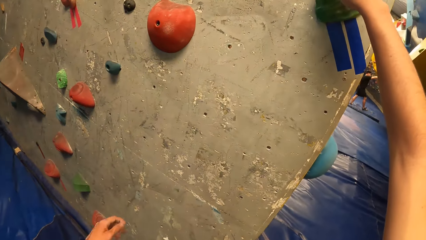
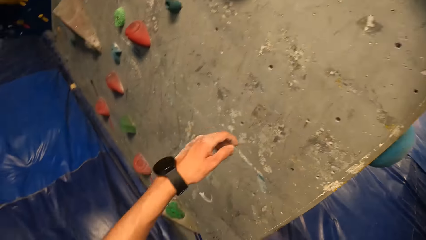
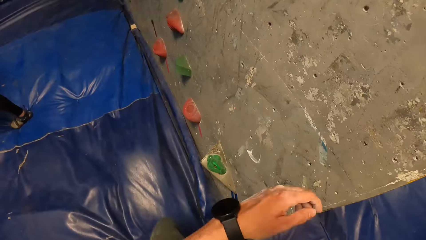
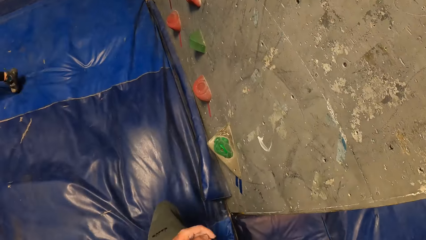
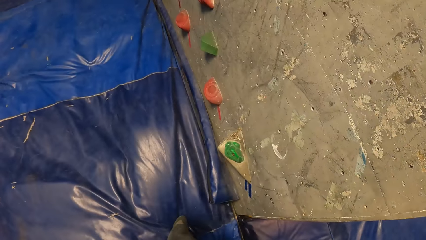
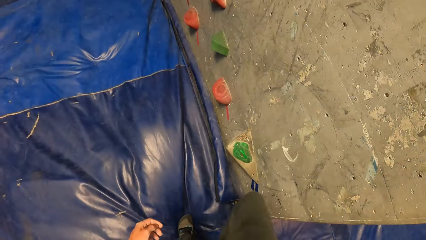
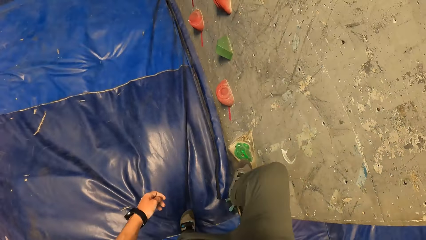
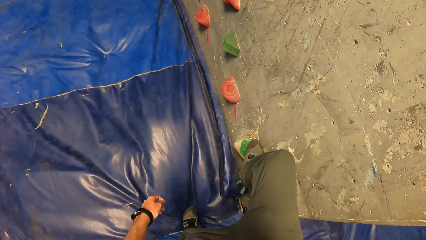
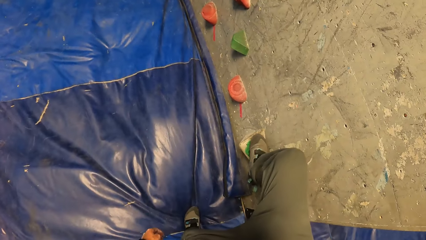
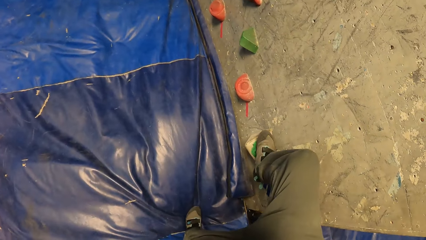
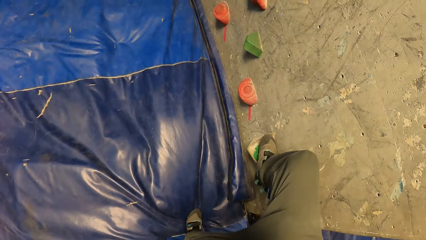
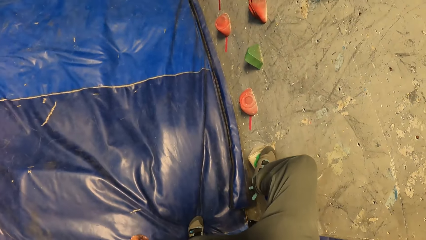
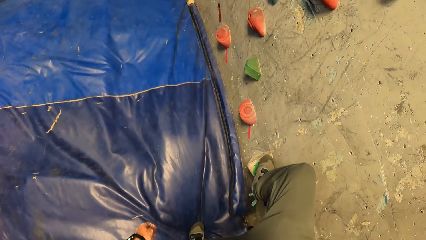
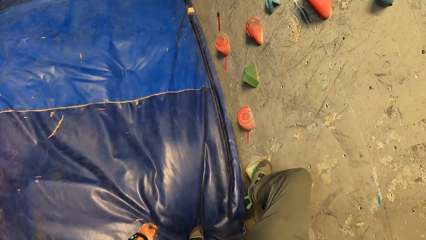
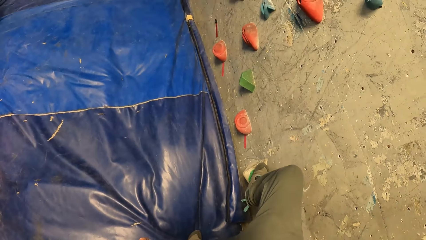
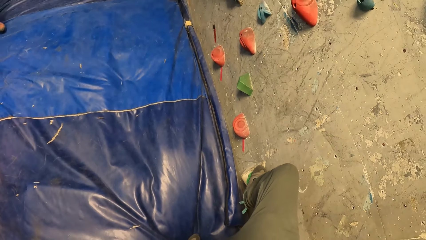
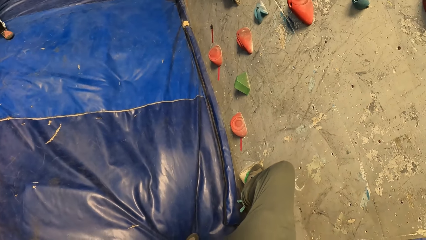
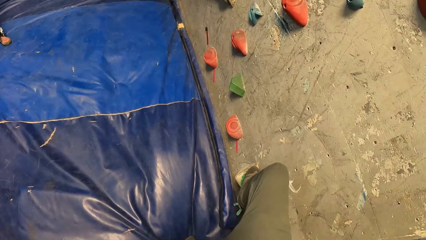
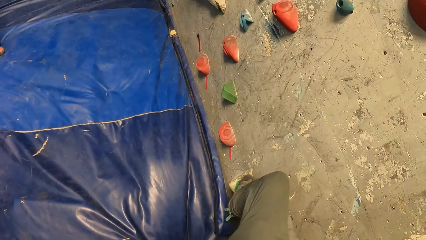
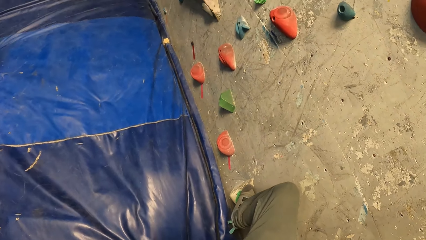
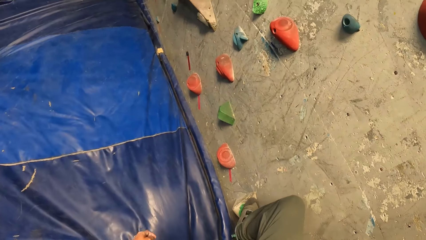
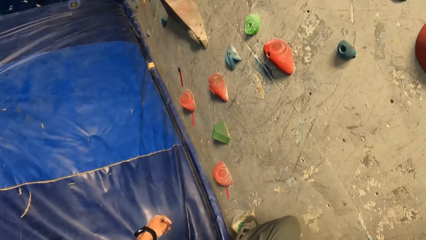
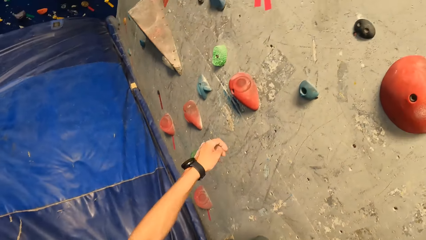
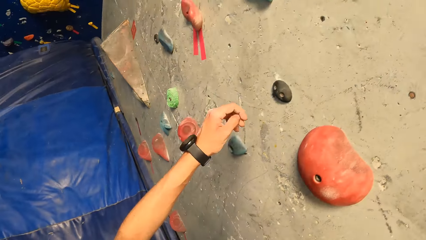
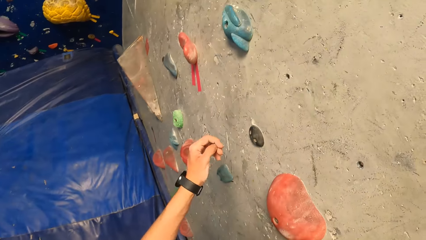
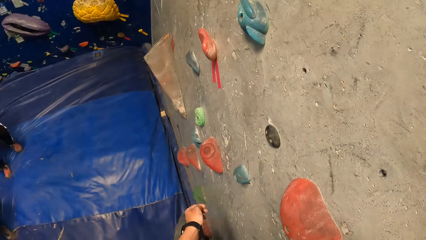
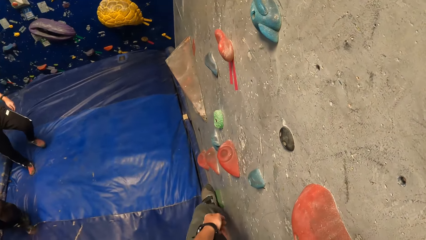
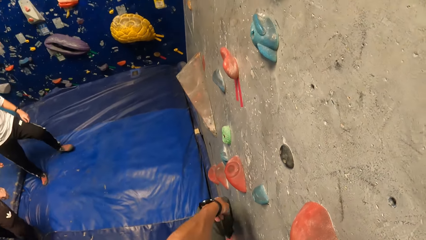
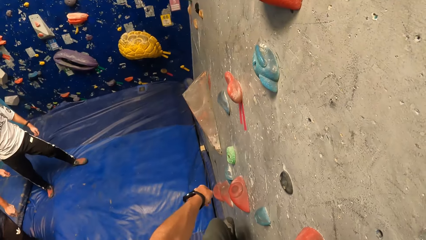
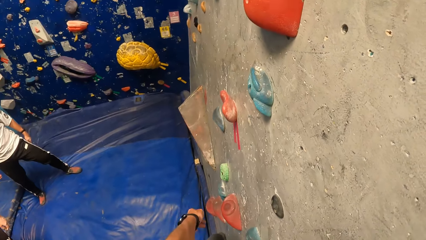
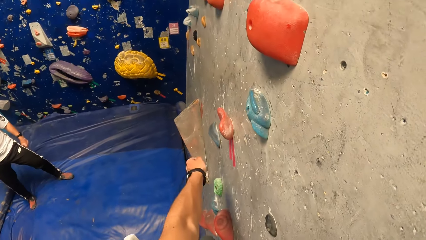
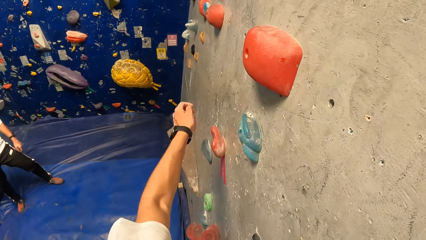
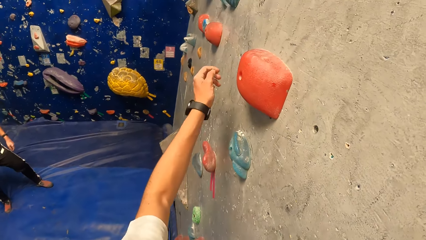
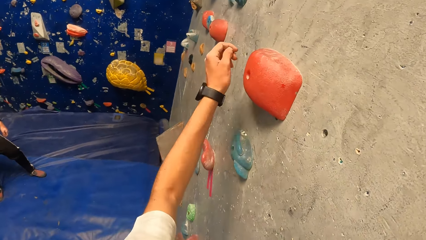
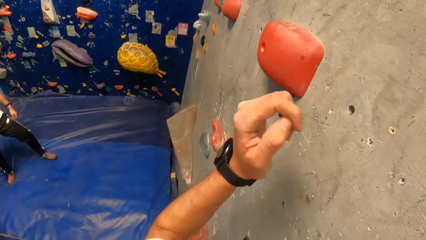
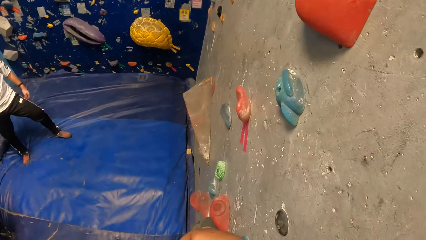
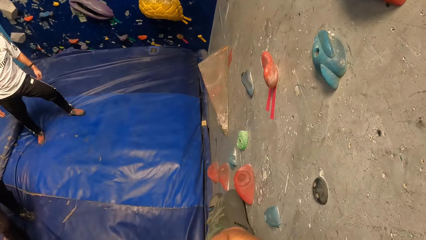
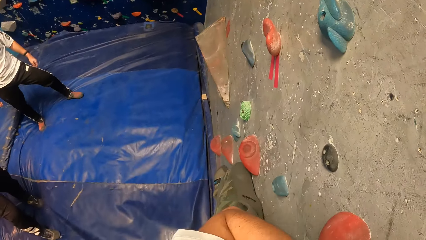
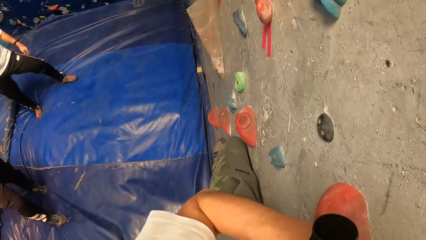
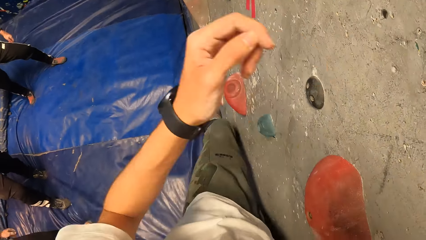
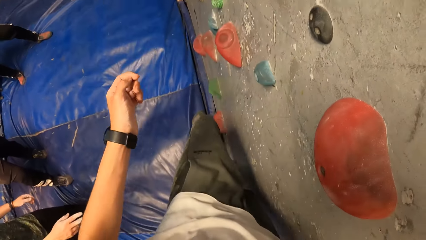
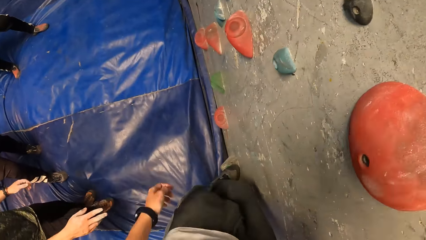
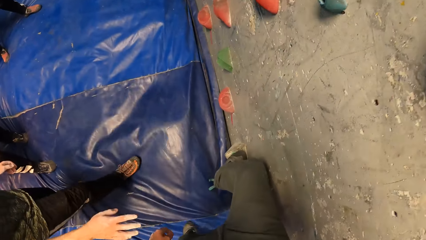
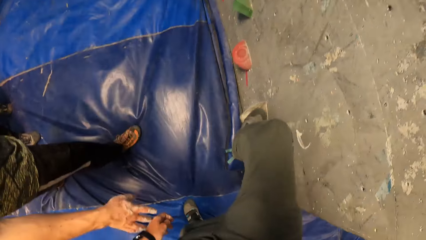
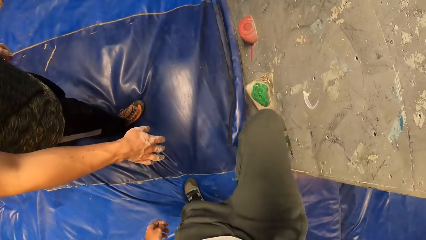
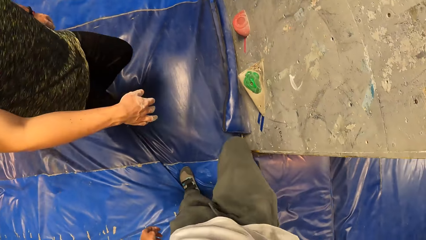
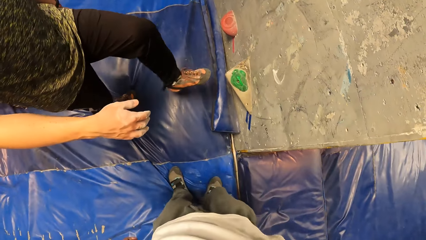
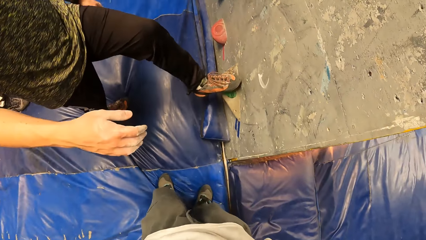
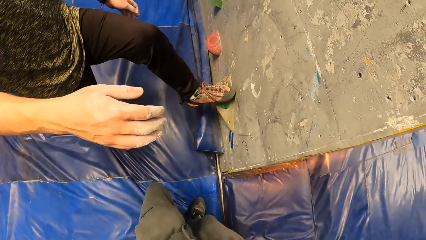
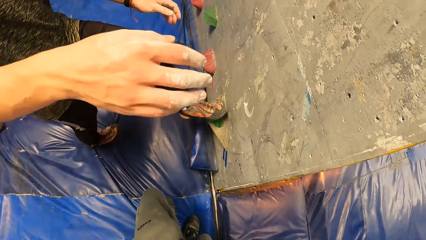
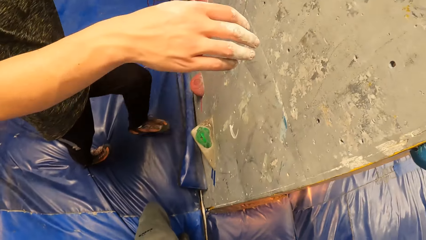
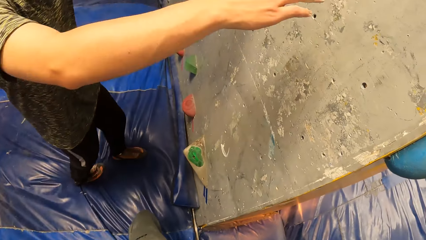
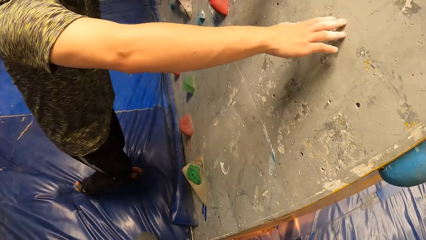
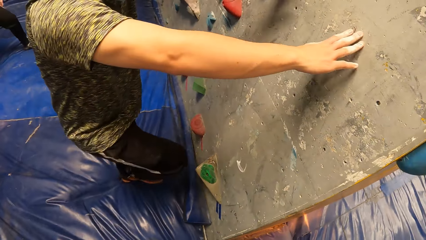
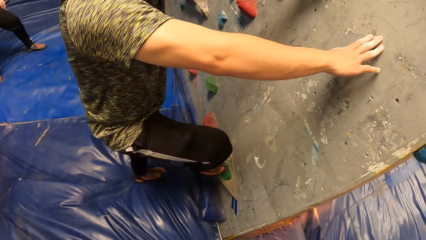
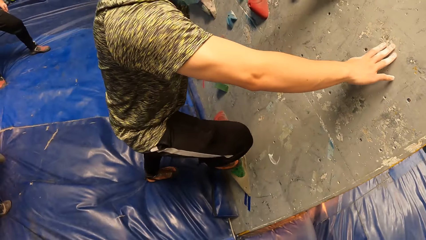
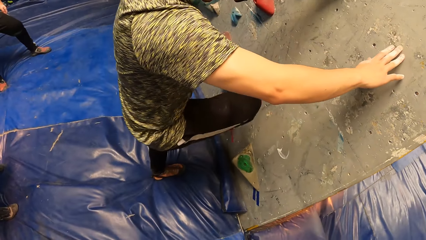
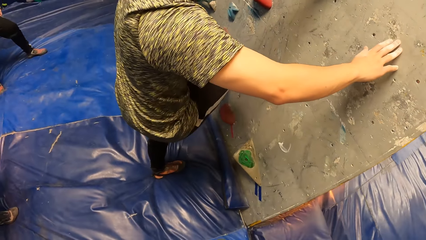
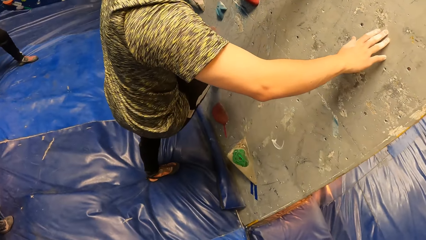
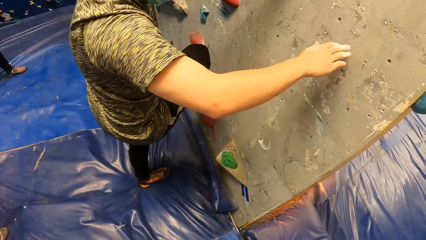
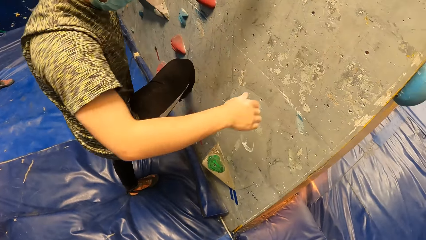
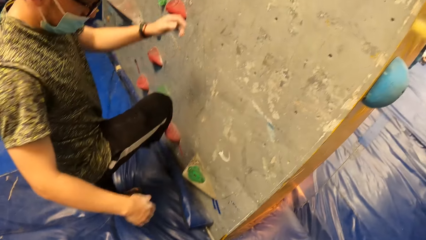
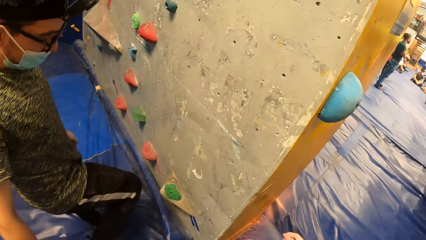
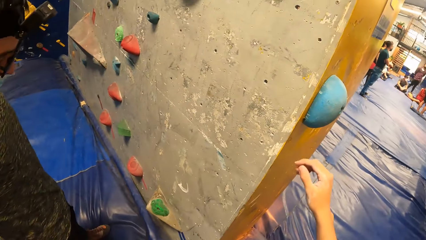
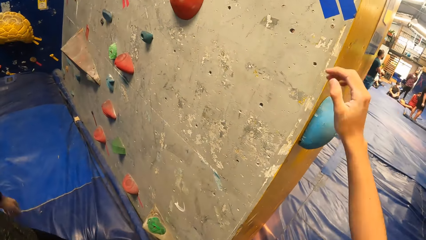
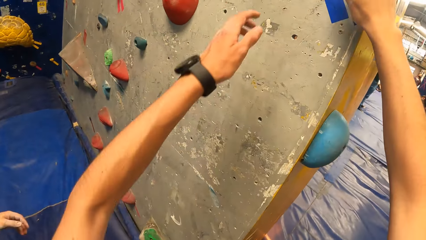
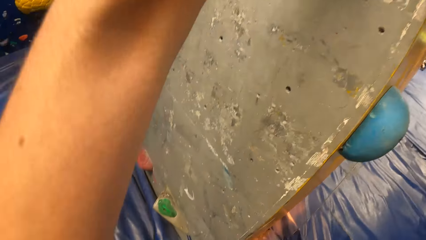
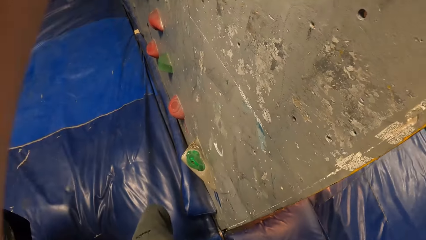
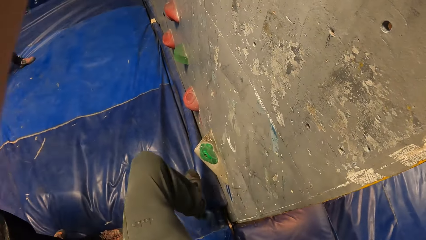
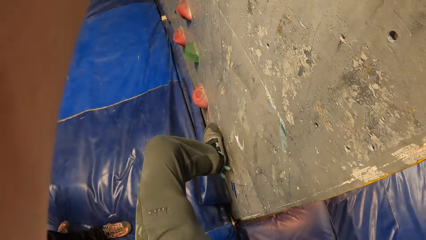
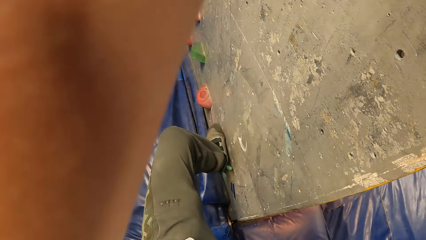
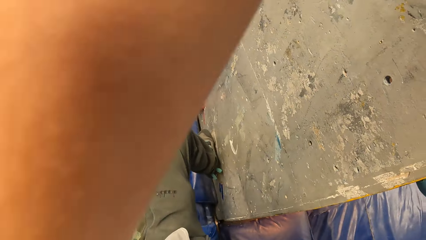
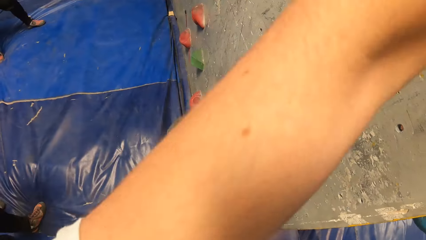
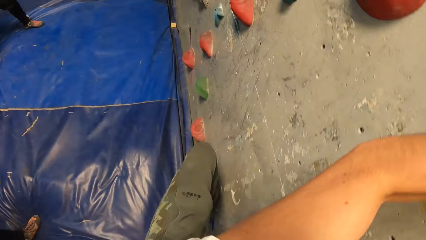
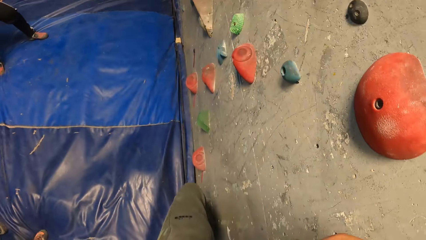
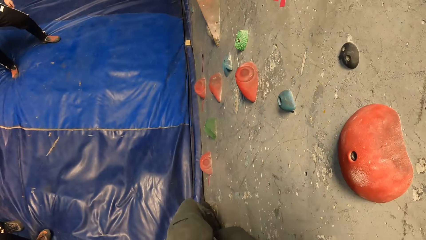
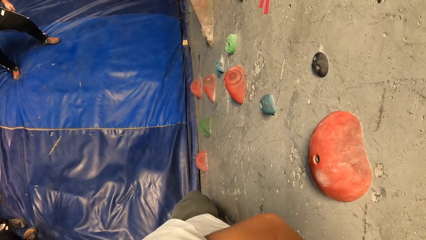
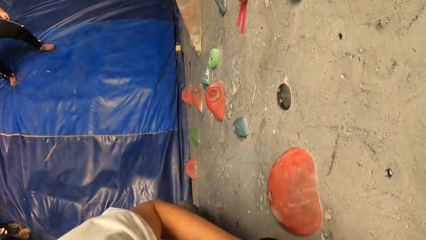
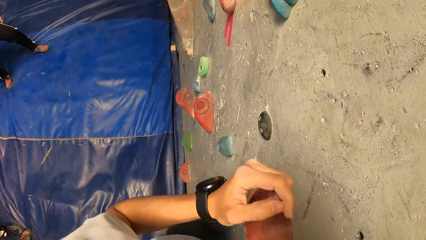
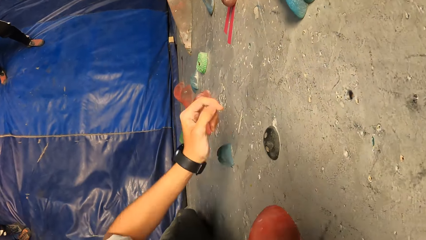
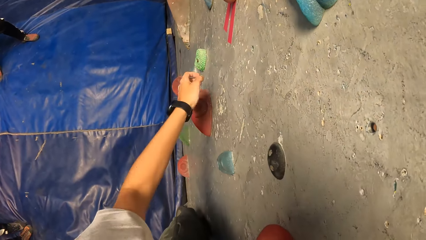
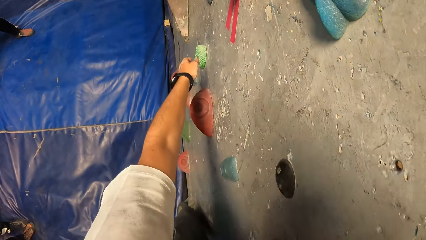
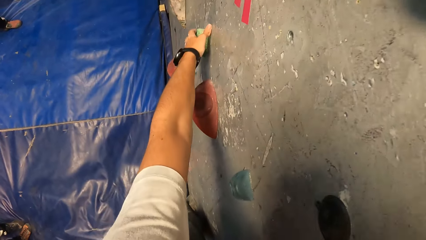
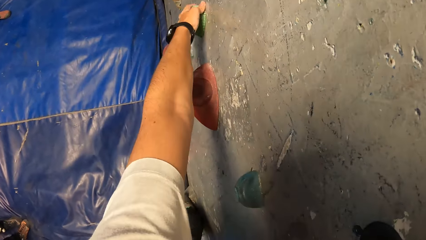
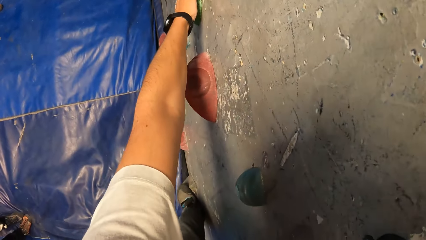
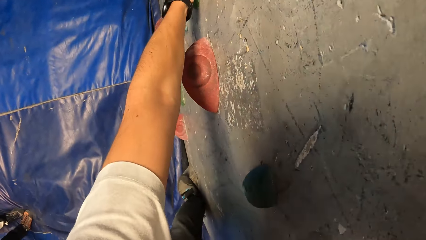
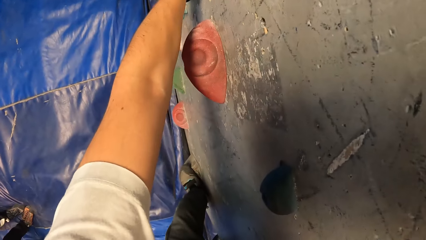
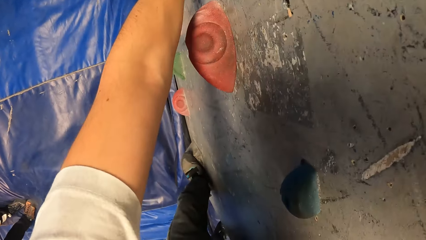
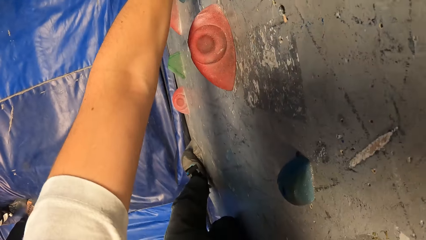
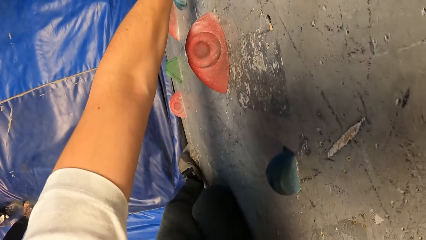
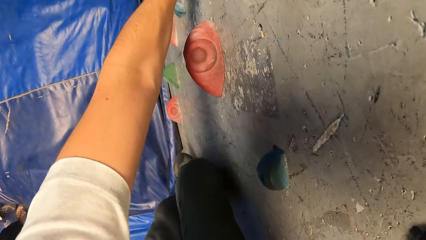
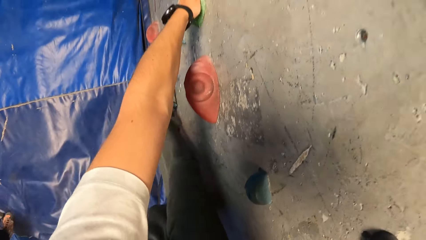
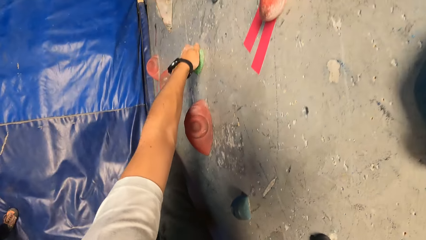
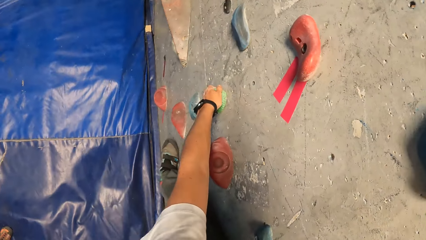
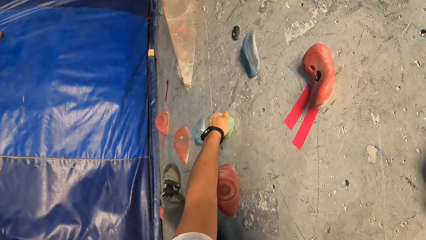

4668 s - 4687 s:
The camera wearer holds the wall with his right hand. He puts his right foot on the wall. He climbs the bouldering wall. He climbs the wall. He gets down from the bouldering wall. A man puts his leg on the bouldering wall. The man climbs the wall. The camera wearer climbs the bouldering wall.
